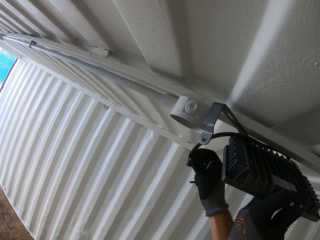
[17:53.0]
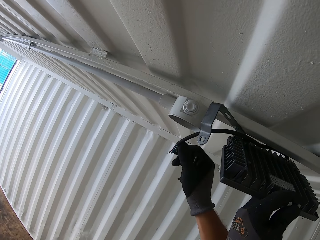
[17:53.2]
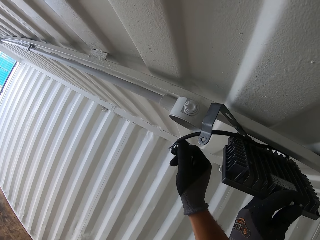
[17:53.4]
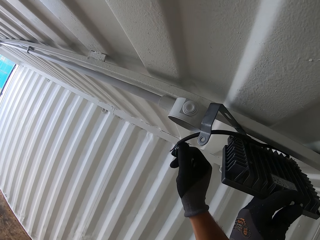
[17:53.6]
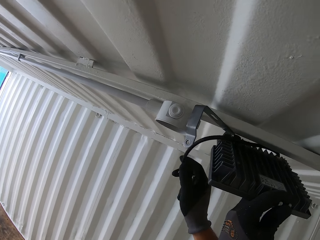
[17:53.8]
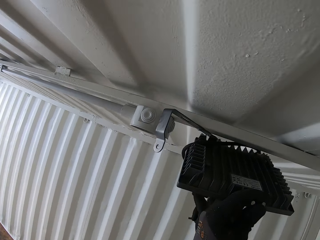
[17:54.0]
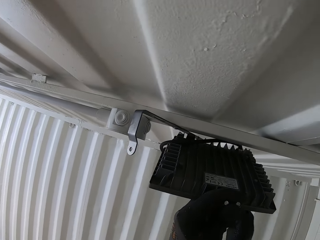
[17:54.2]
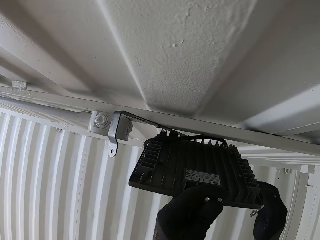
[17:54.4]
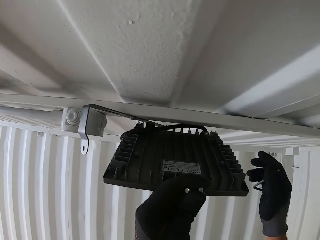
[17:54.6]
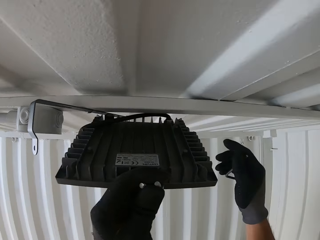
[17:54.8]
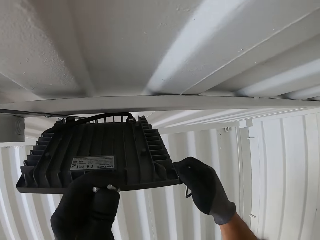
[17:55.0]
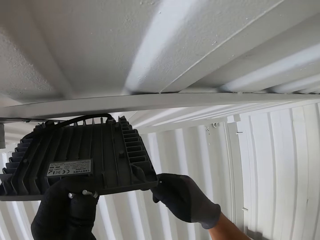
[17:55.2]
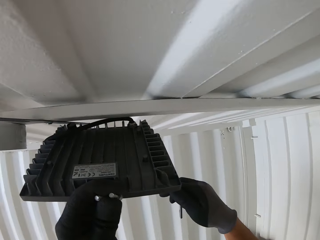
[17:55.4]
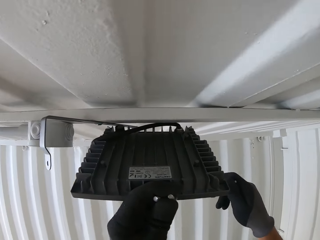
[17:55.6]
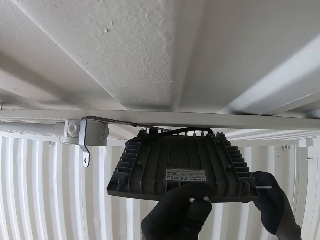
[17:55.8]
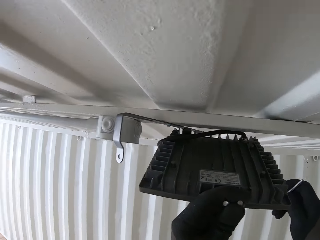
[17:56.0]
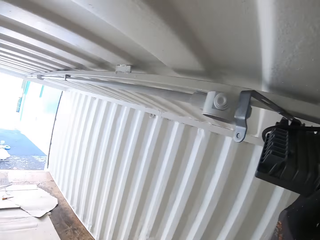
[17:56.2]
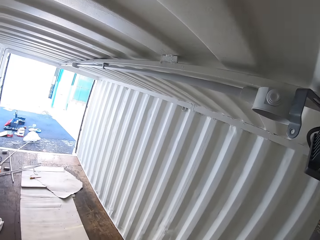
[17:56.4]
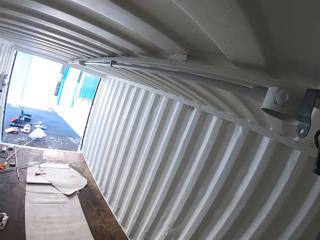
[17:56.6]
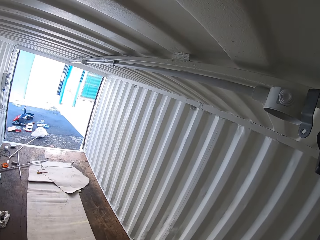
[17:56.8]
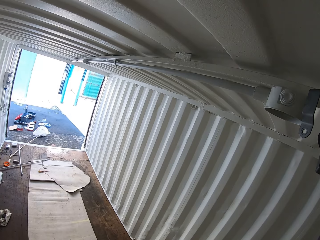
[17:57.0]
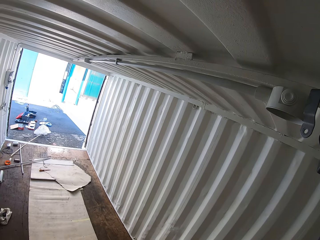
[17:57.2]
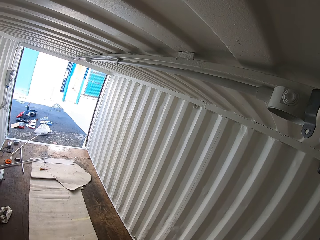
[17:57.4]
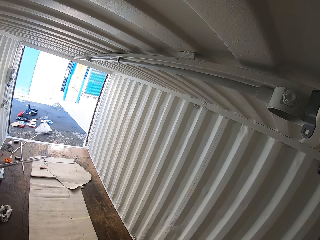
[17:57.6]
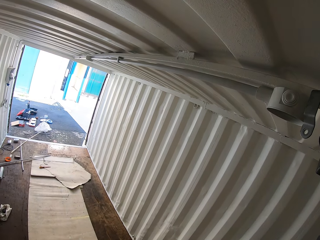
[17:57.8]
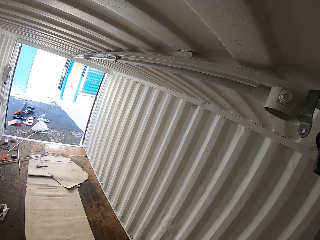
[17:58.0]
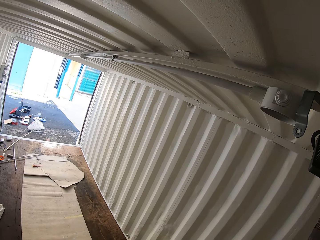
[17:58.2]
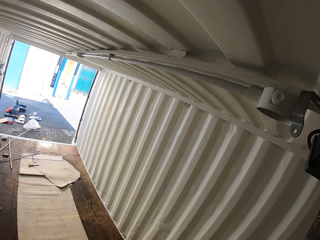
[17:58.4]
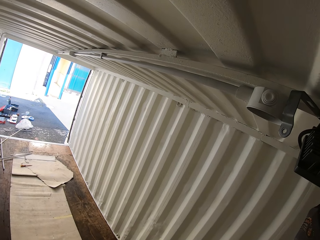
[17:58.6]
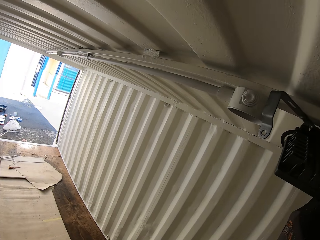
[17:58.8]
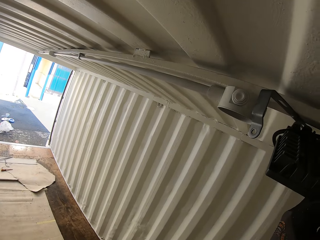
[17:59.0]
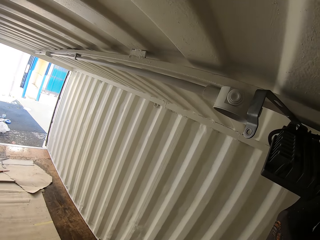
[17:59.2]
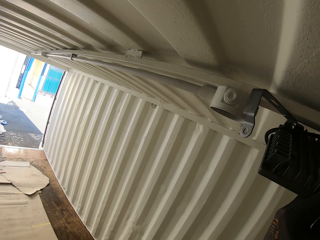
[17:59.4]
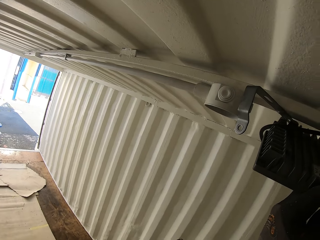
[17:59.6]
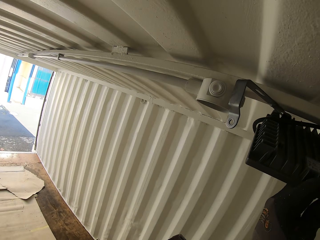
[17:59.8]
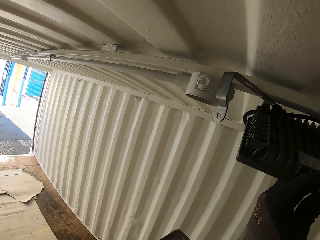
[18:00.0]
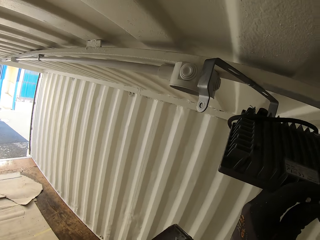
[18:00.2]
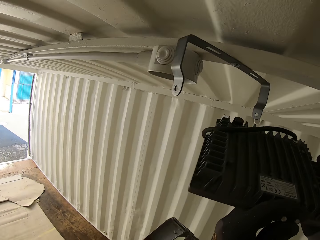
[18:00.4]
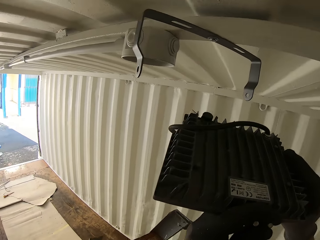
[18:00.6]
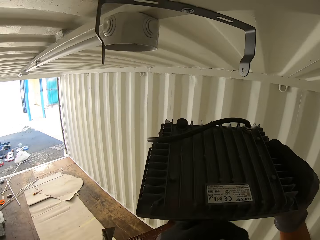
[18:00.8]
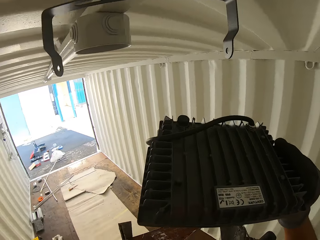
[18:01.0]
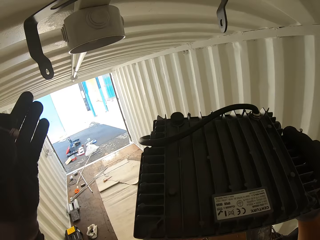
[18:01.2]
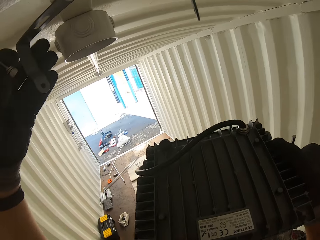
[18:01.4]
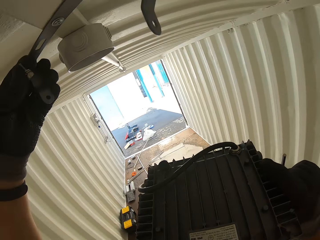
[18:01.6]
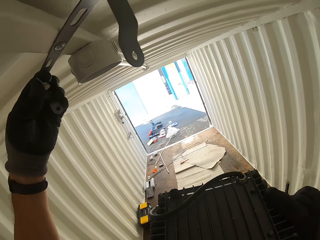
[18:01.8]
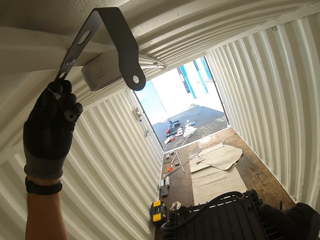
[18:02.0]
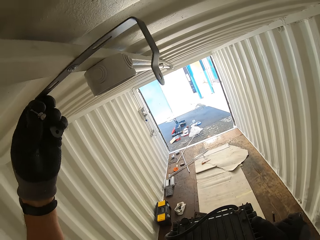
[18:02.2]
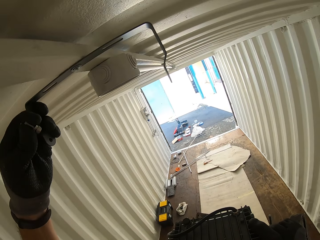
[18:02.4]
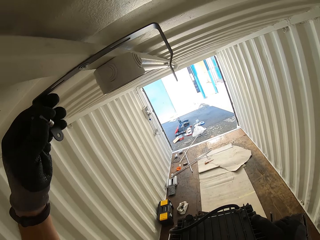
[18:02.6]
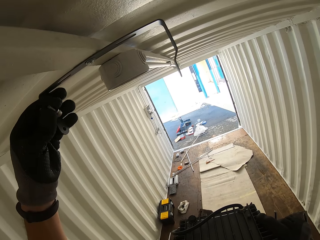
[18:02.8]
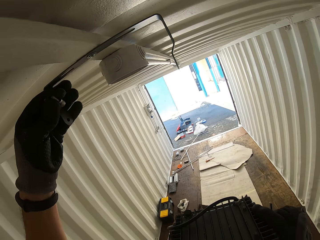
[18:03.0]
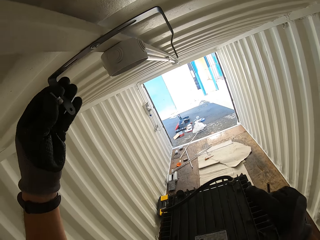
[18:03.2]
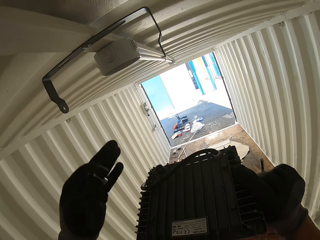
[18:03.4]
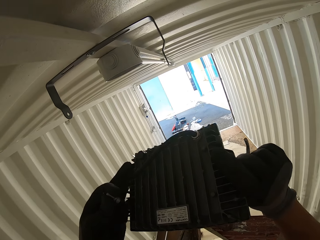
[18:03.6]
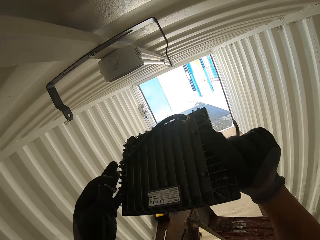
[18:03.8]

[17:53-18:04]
The camera wearer looks outside the Conex box. They hold an LED panel light, screws and an Allen key. They hold up the LED panel light to the holder. They adjust the light holder.

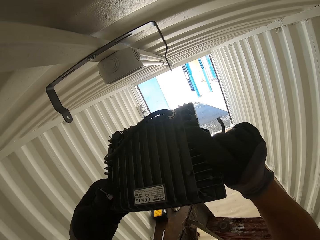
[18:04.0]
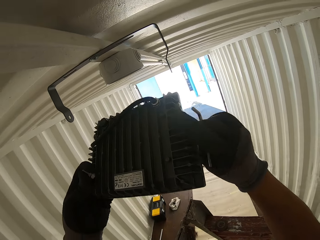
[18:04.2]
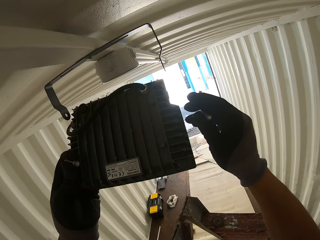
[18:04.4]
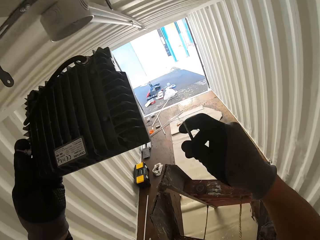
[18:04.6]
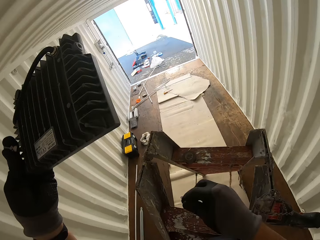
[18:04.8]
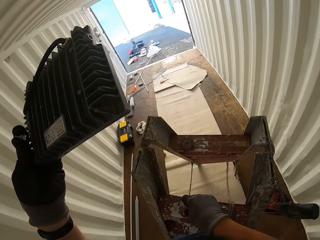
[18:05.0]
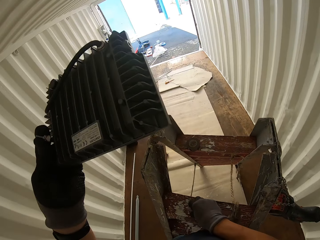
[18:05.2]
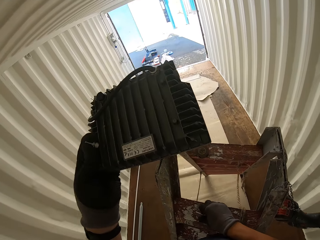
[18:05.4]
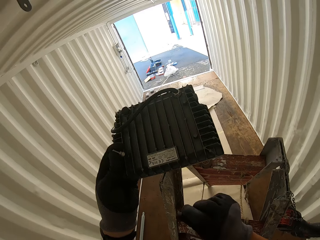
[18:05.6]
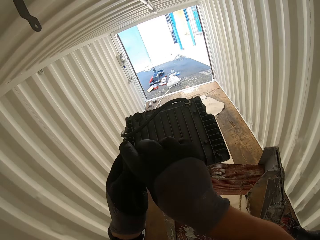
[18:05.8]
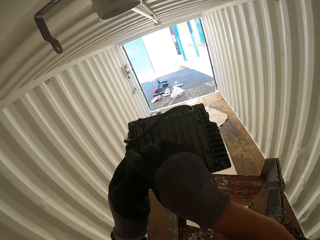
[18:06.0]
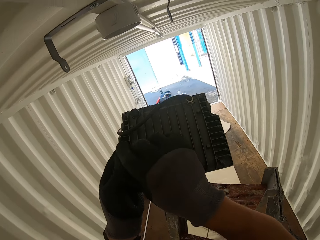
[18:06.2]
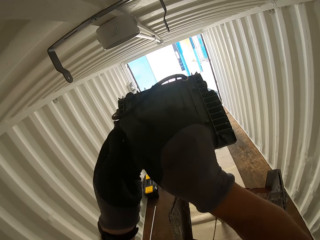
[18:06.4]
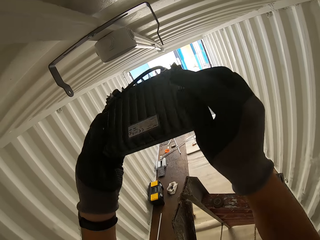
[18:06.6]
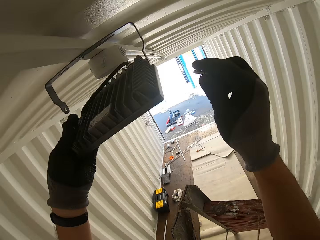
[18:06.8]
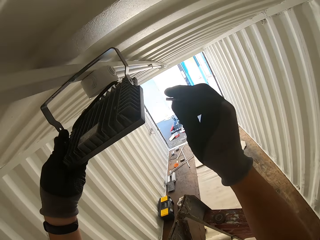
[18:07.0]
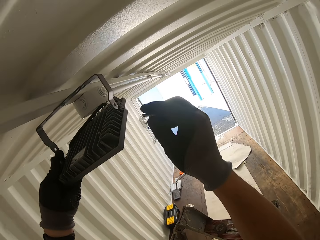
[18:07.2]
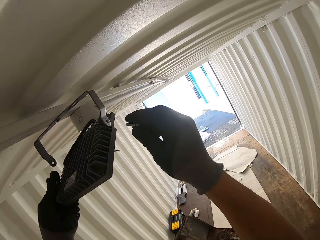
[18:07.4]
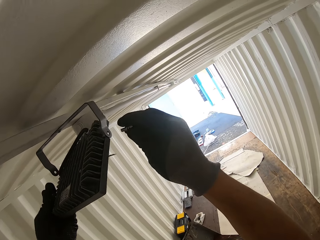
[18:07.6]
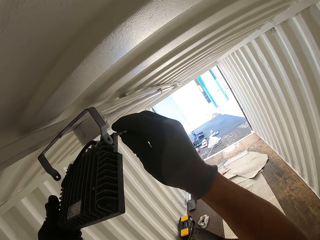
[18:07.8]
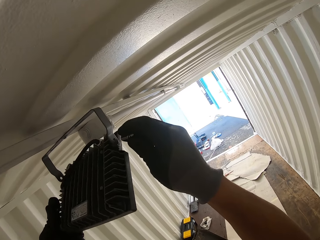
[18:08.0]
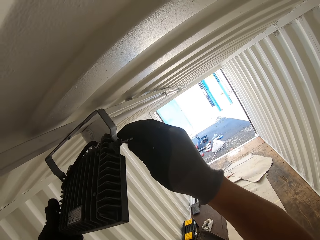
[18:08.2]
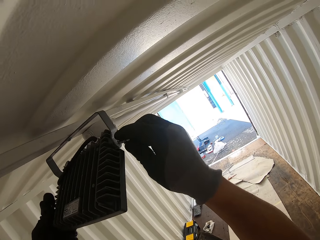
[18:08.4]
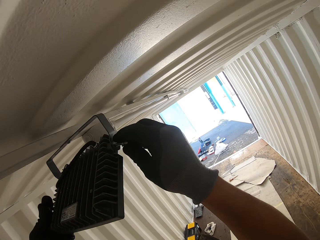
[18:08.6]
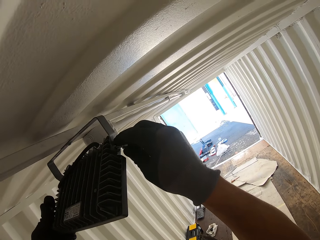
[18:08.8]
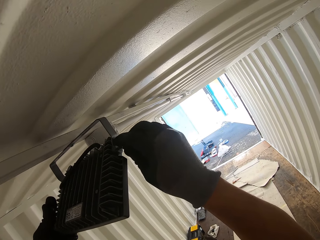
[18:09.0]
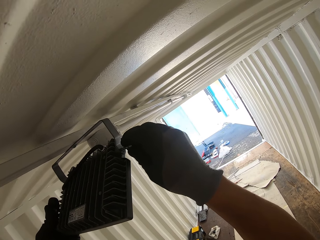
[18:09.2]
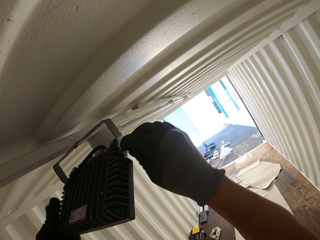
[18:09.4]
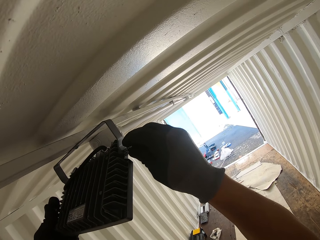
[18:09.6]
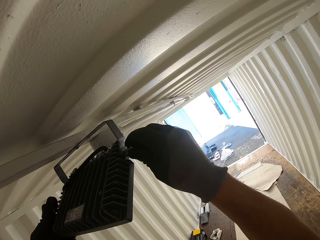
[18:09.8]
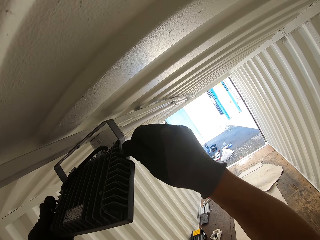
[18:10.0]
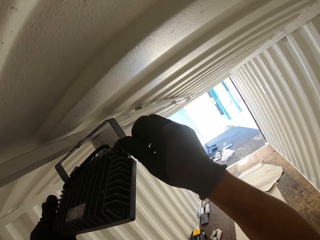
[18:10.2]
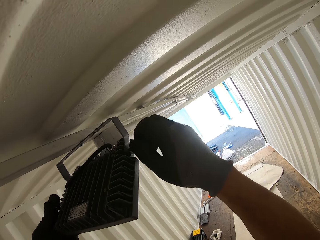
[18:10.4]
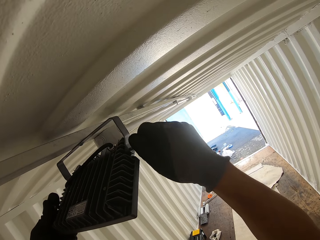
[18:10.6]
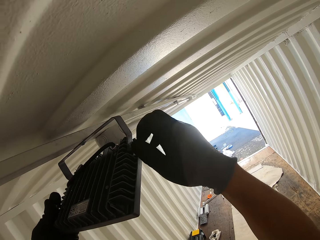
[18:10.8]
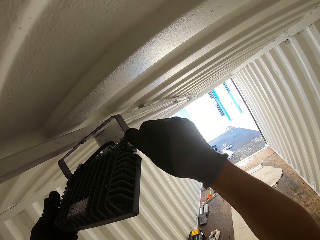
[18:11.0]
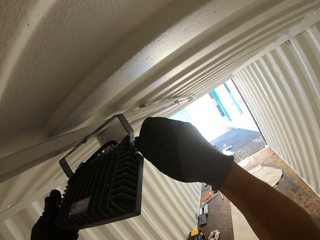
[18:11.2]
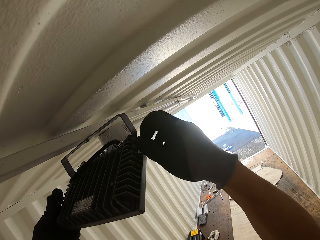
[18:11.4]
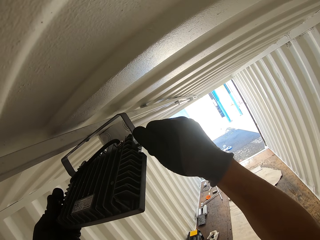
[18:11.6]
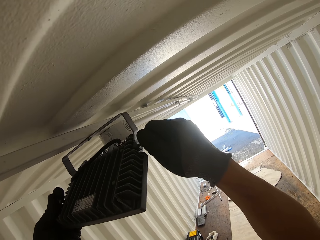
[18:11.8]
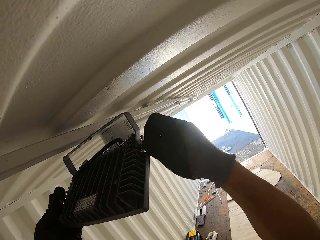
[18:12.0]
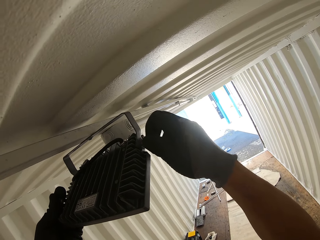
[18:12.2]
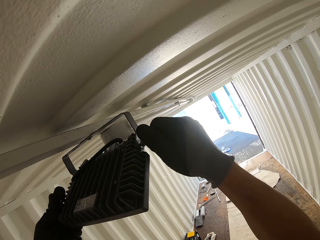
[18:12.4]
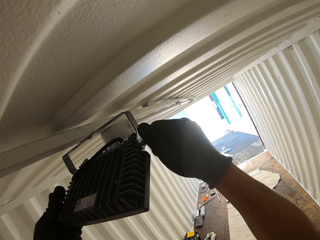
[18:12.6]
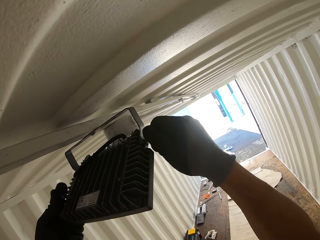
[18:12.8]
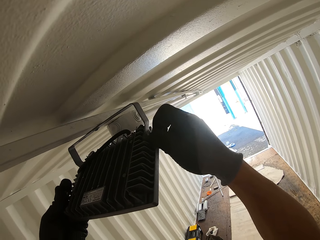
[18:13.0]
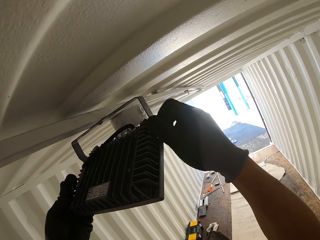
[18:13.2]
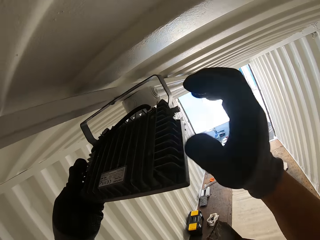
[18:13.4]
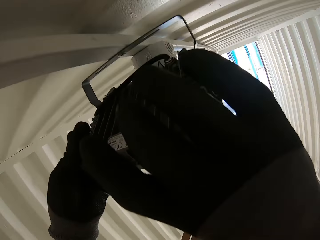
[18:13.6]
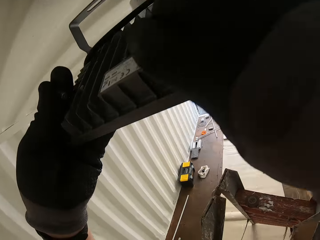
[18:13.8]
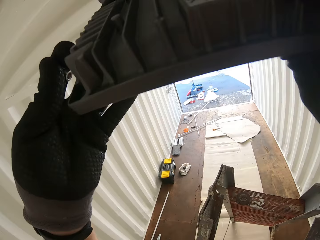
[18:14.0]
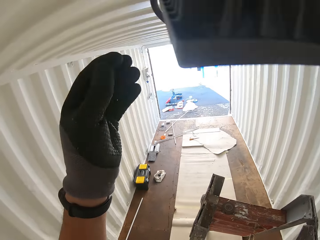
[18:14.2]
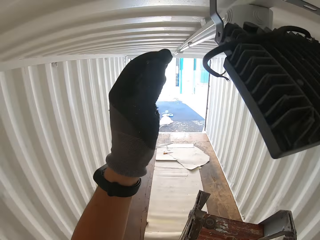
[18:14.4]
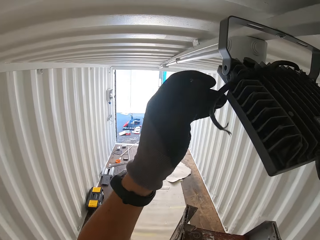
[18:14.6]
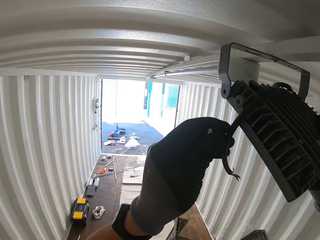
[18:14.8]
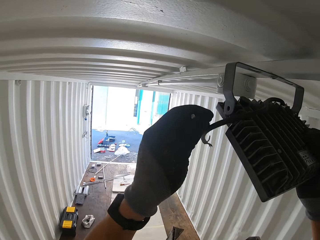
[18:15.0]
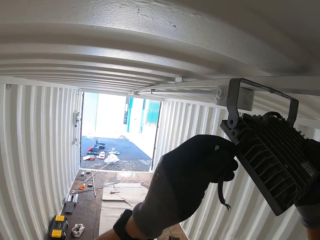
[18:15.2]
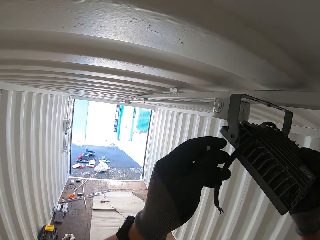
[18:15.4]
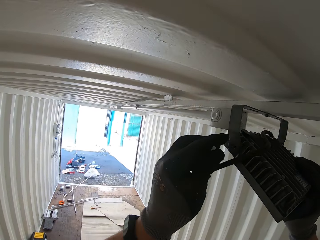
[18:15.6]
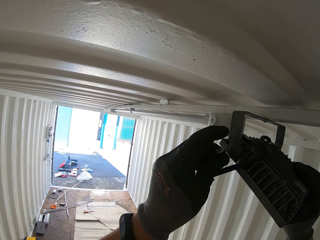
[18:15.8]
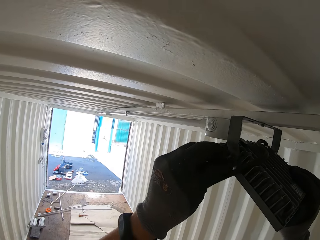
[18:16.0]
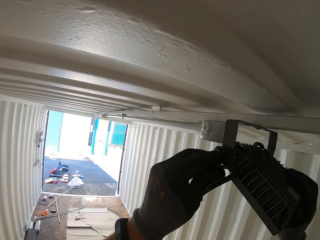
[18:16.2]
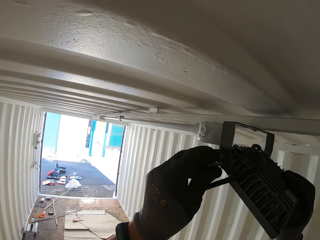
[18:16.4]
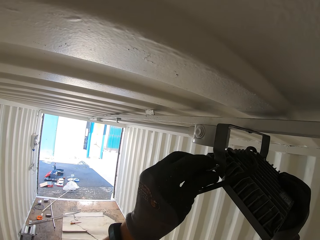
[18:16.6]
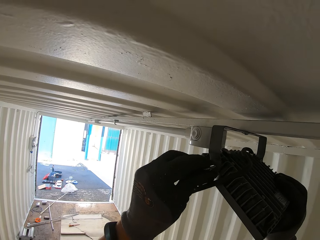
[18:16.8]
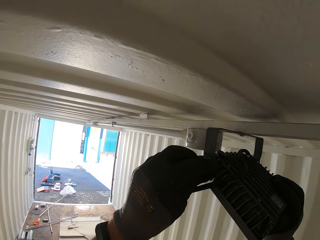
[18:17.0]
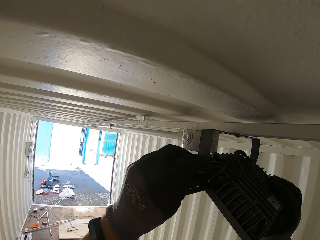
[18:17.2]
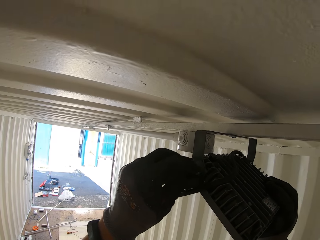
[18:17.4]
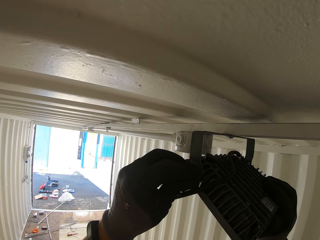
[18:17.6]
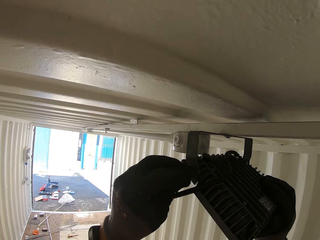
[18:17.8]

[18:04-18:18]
The camera wearer holds an LED panel light and screws. They put an Allen key on the ladder. They hold the screws. They fix the LED light on to the holder. They screw in the panel light to the panel holder. They screw in the panel light to the panel holder on the other side. They screw in the LED panel light on to the holder.
